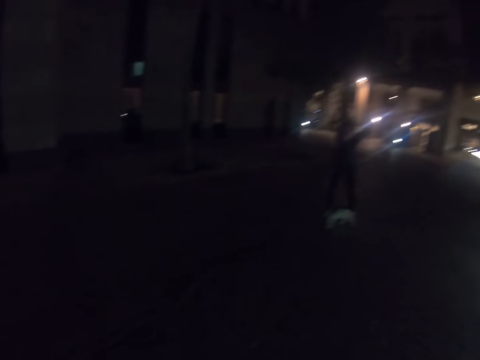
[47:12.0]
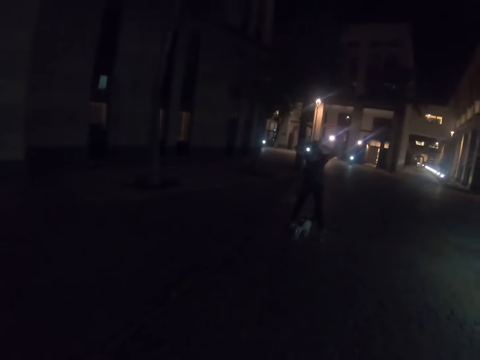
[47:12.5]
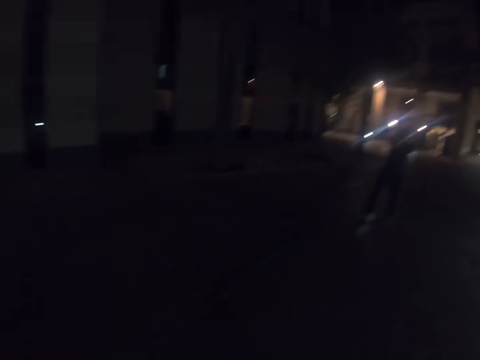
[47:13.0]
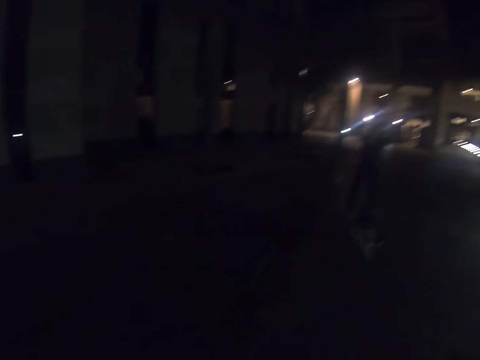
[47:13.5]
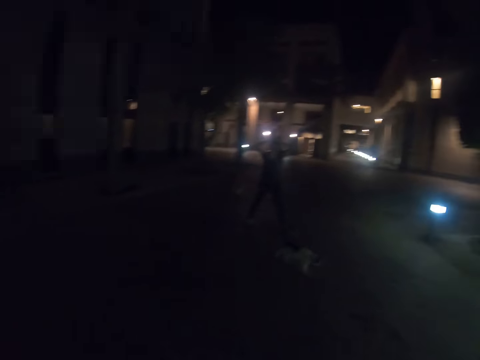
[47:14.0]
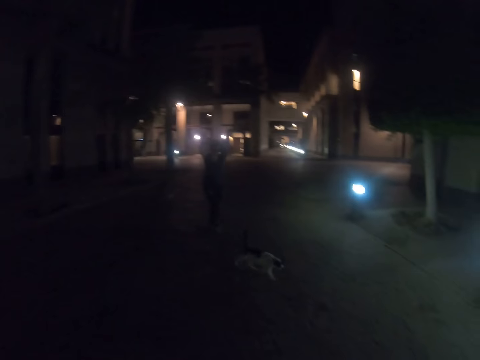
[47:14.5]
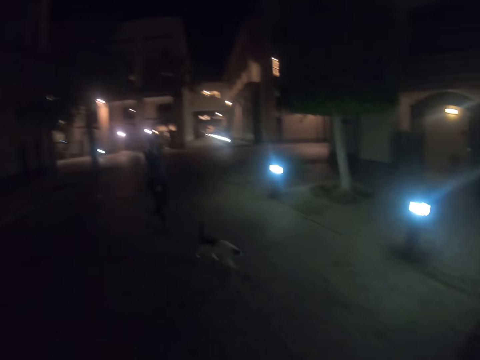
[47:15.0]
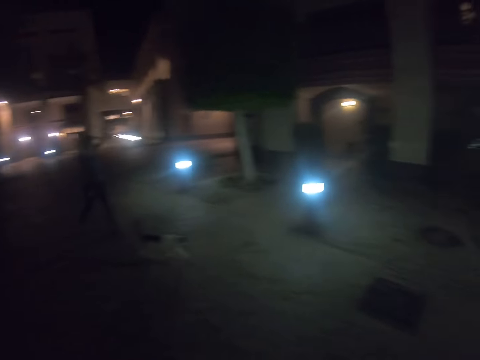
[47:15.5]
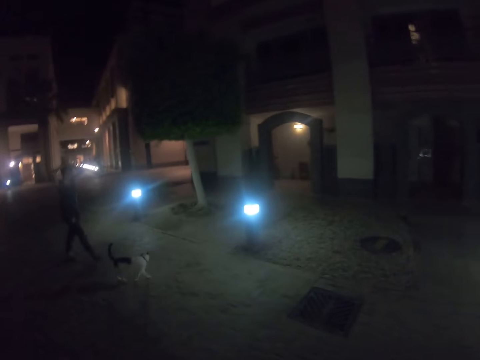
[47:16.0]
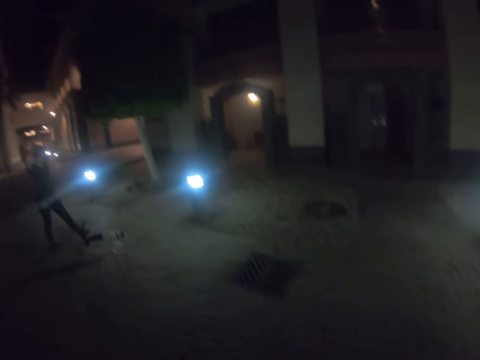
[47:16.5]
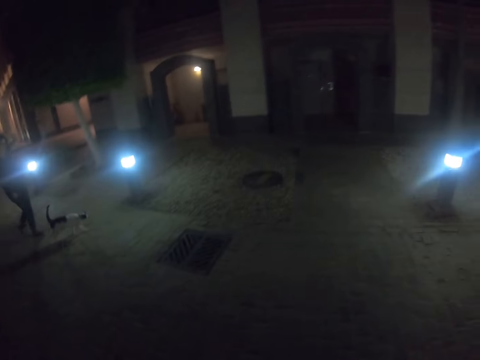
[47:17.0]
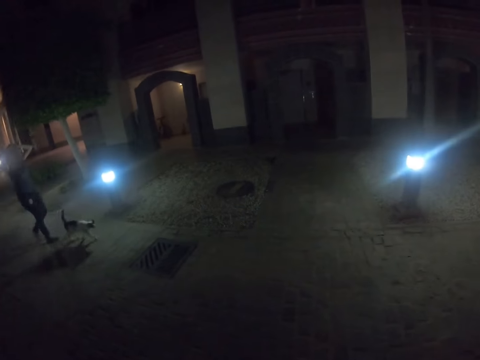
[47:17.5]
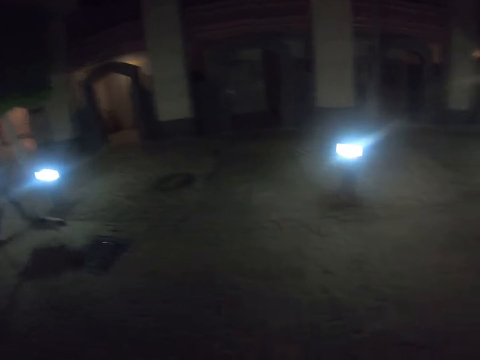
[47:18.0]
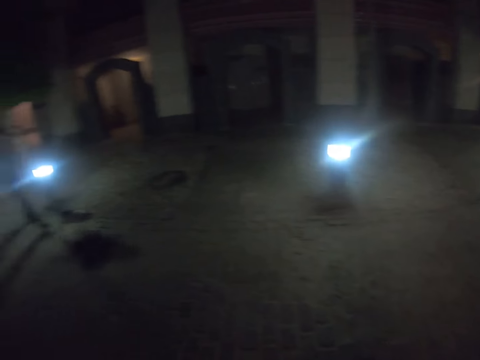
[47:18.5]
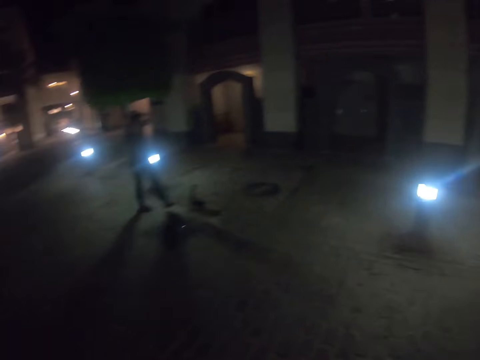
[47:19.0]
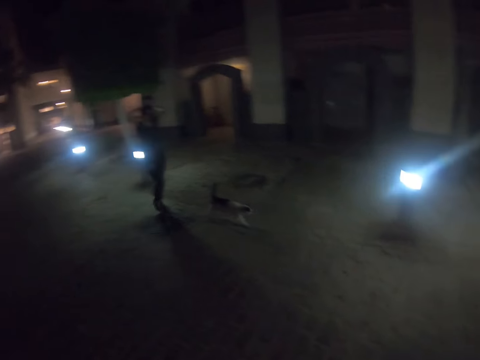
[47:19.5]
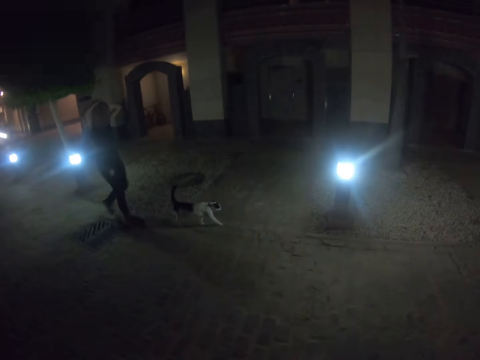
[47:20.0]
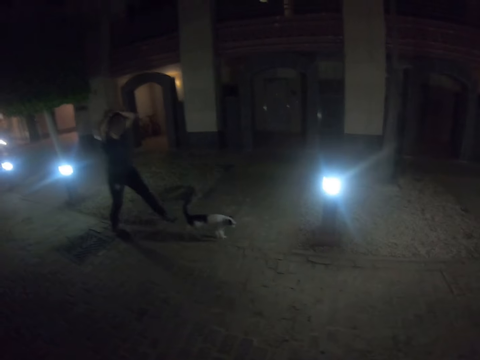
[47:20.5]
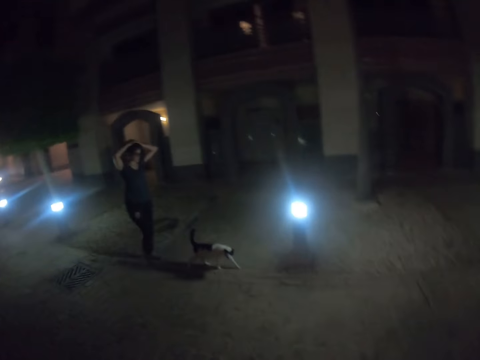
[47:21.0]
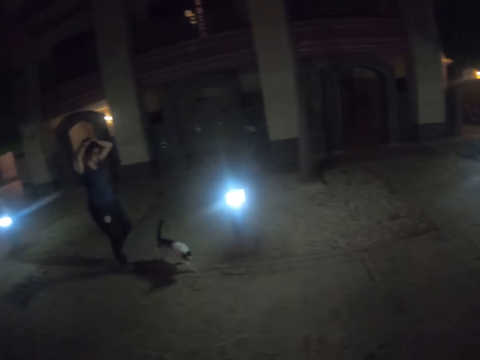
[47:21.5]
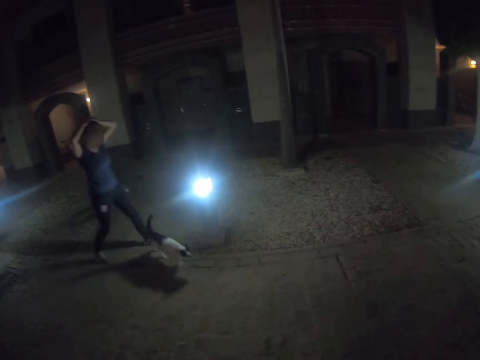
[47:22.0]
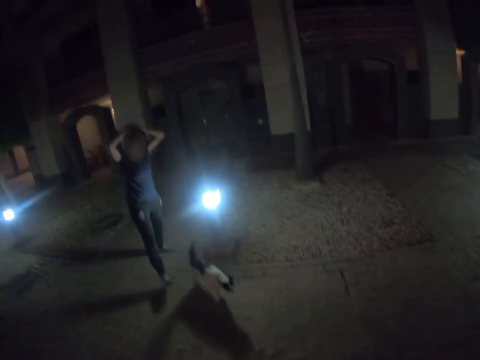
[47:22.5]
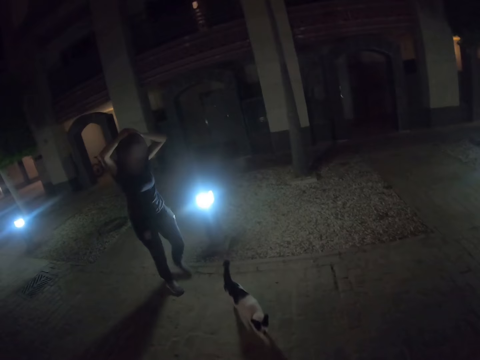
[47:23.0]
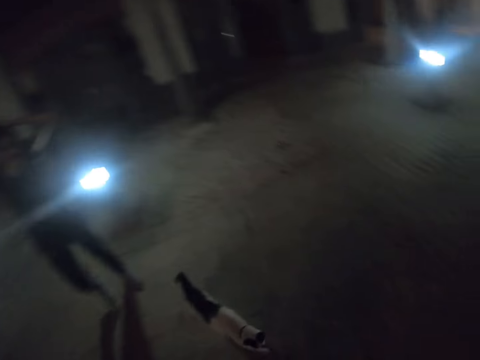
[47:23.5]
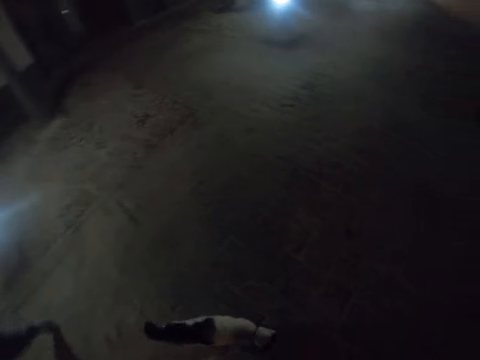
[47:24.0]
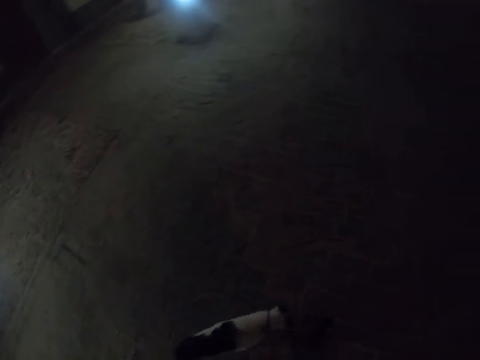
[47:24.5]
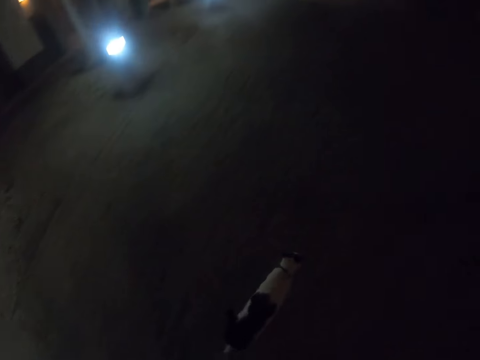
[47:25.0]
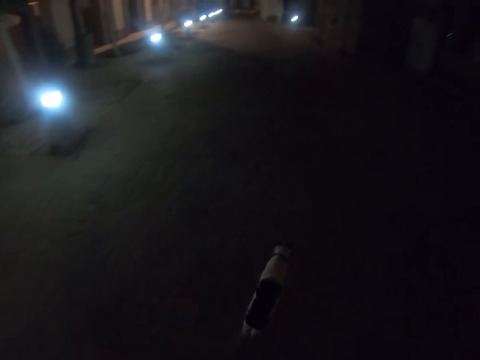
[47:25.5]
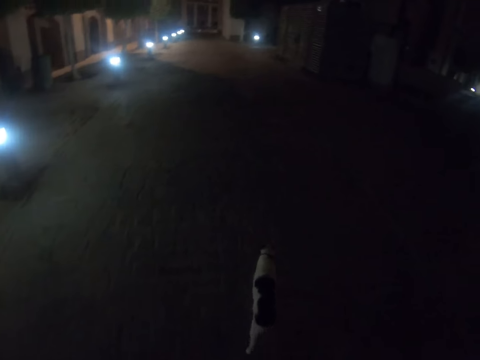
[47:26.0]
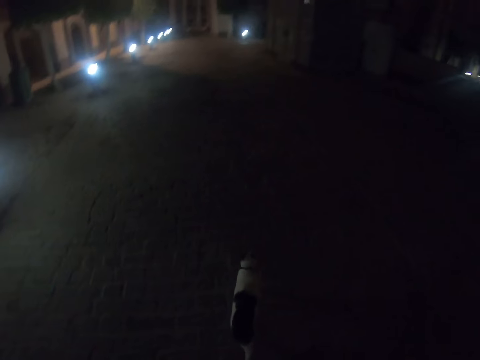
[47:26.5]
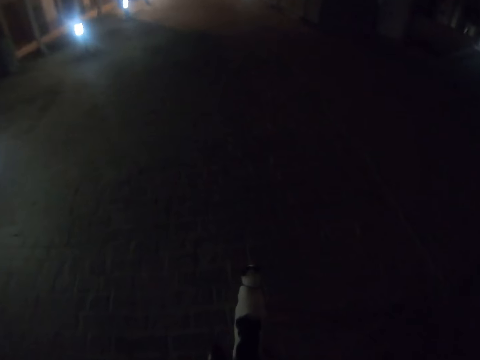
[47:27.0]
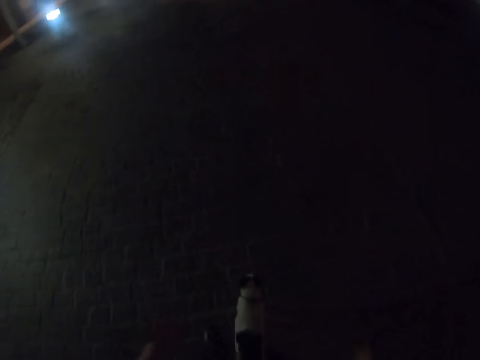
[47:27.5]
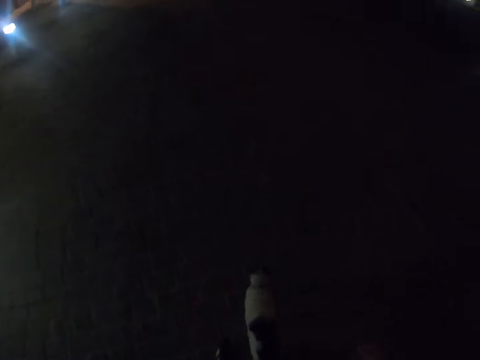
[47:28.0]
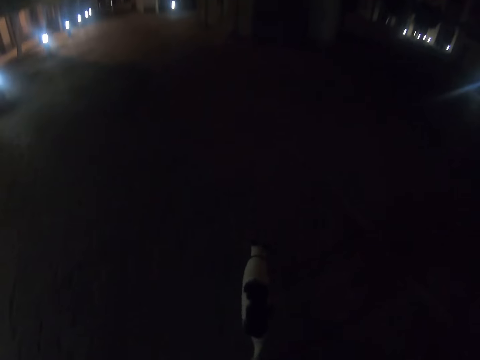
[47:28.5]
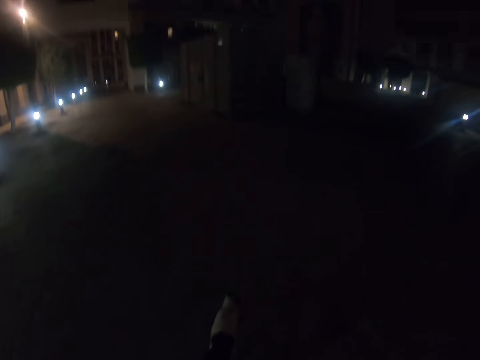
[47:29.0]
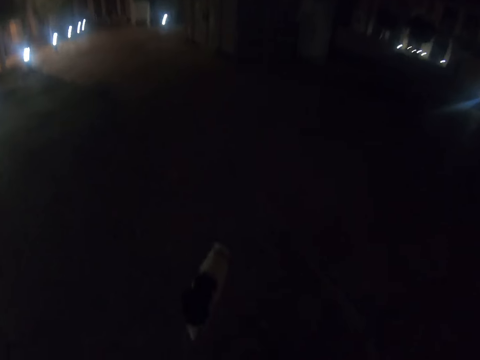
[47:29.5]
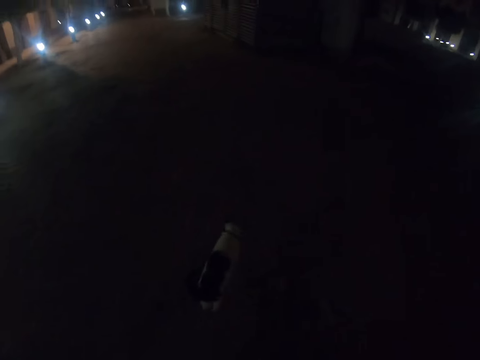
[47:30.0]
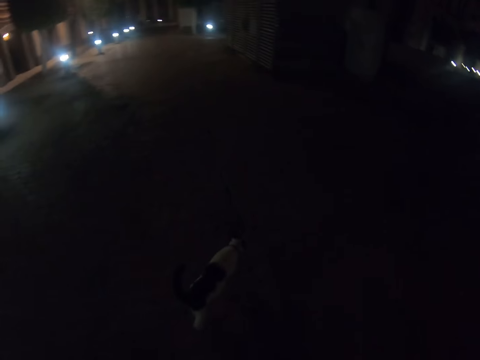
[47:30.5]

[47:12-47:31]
The camera wearer walks along the street.

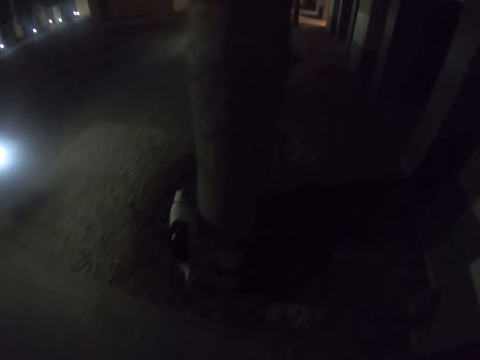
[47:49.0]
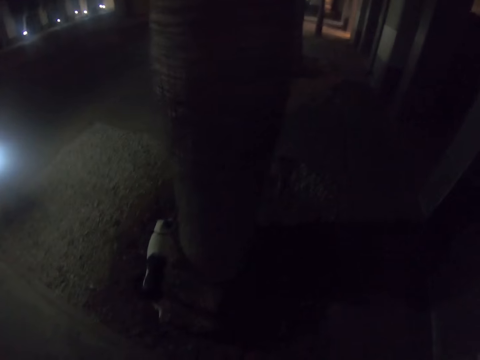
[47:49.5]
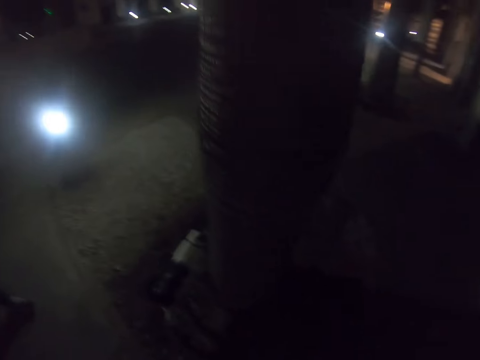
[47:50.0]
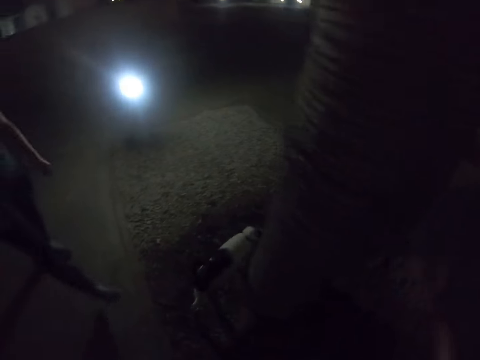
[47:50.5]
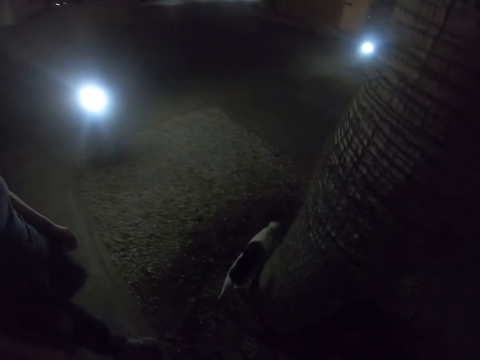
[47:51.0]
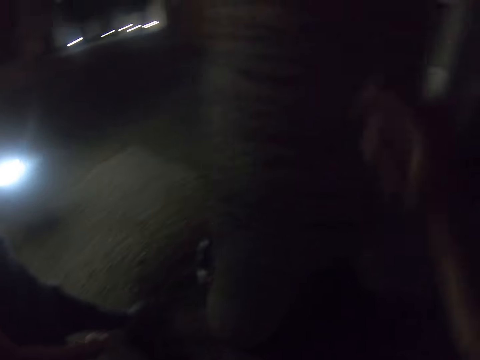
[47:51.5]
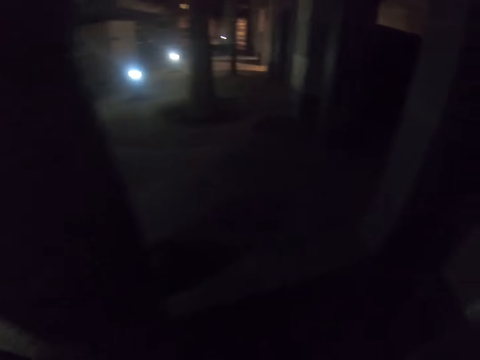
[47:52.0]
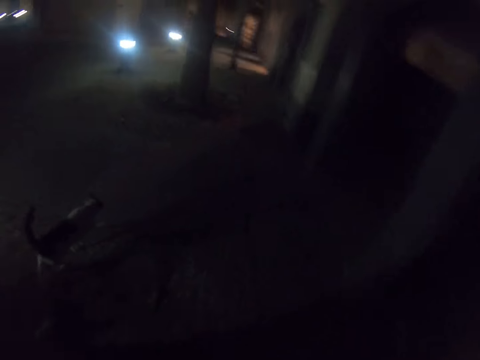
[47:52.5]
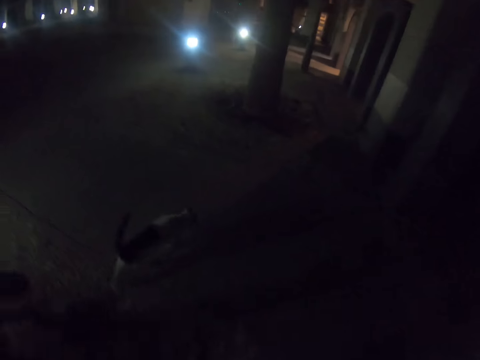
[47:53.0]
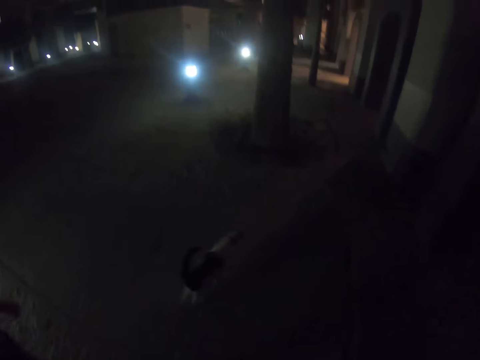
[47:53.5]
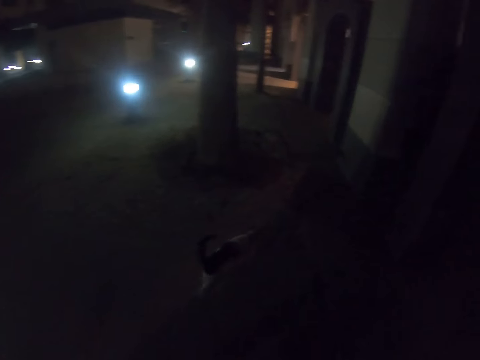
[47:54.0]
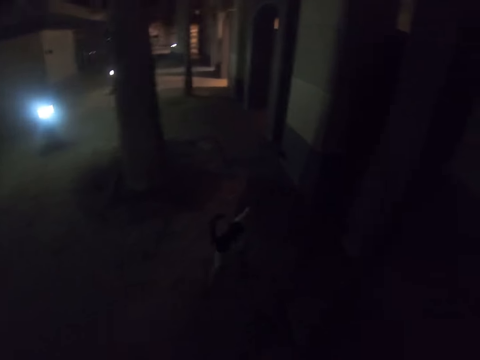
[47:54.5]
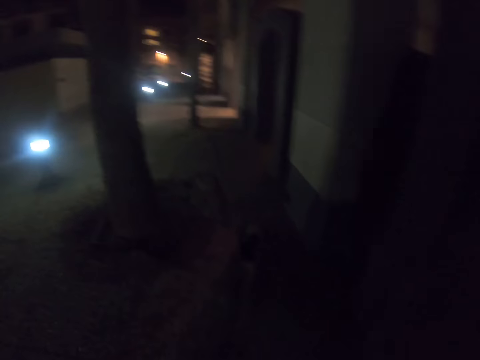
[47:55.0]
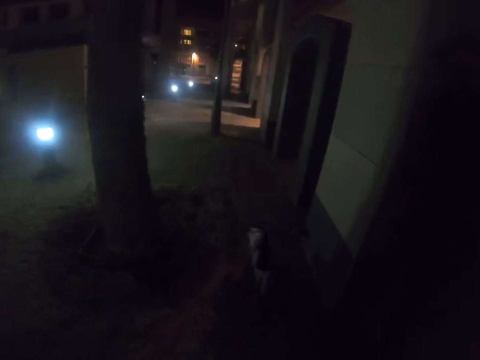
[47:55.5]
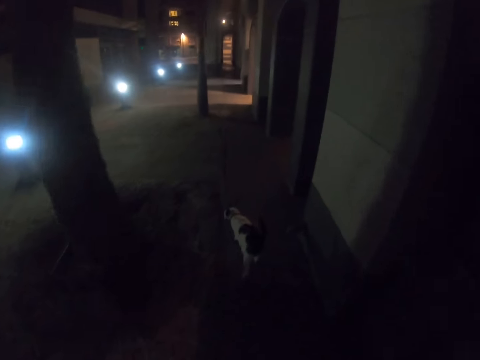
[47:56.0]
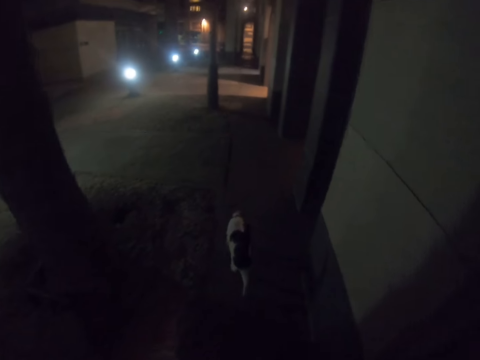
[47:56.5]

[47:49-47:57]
The camera wearer touches the tree.
